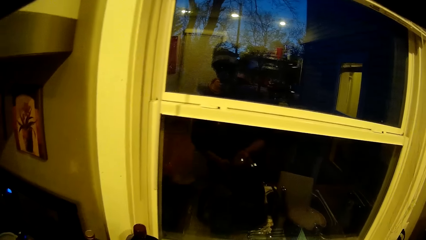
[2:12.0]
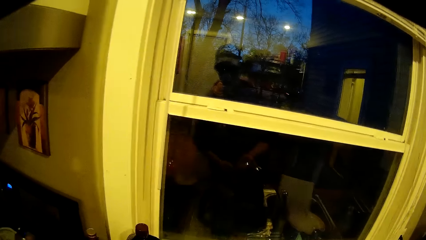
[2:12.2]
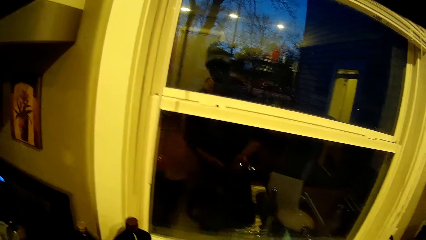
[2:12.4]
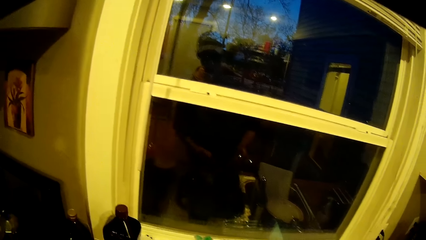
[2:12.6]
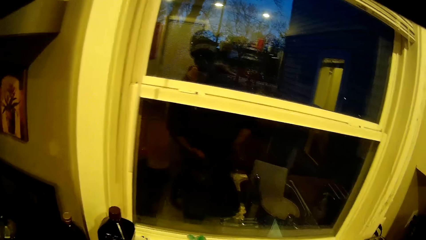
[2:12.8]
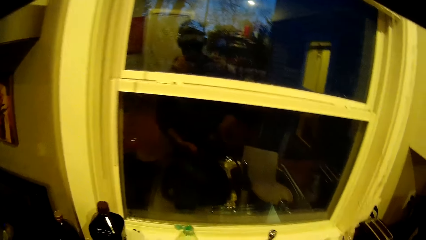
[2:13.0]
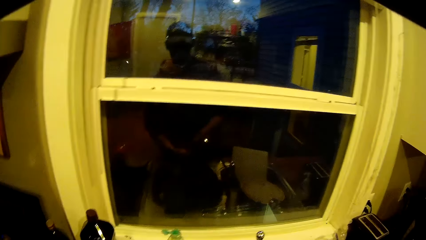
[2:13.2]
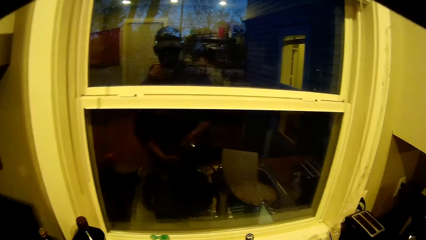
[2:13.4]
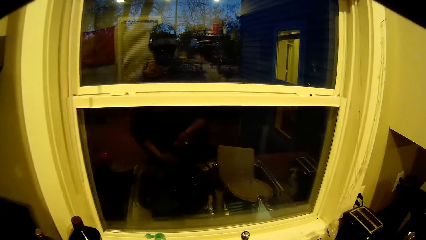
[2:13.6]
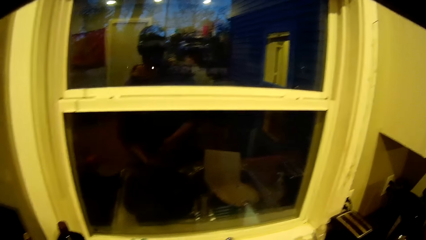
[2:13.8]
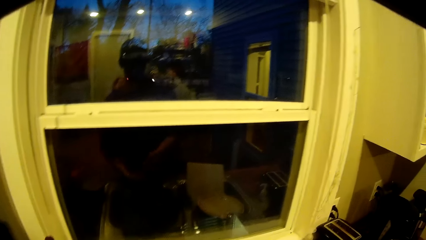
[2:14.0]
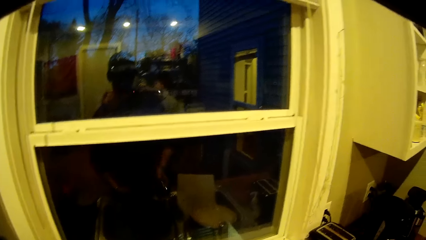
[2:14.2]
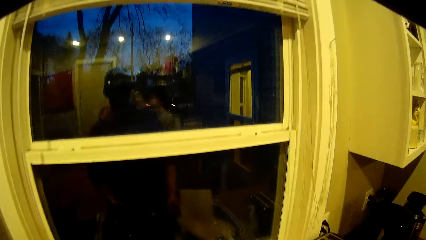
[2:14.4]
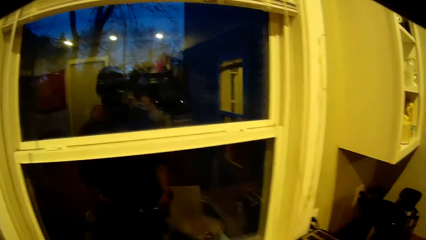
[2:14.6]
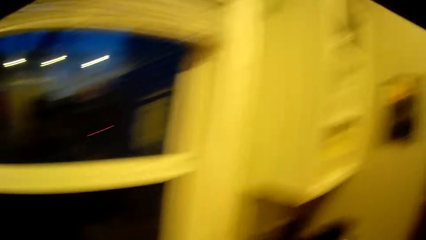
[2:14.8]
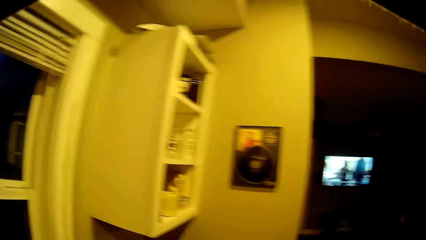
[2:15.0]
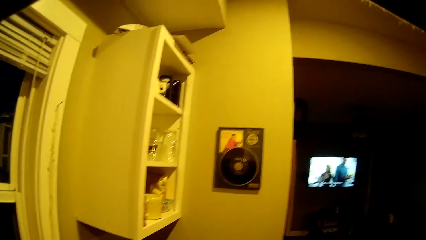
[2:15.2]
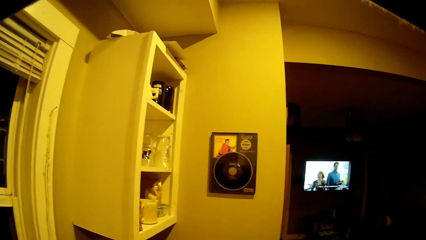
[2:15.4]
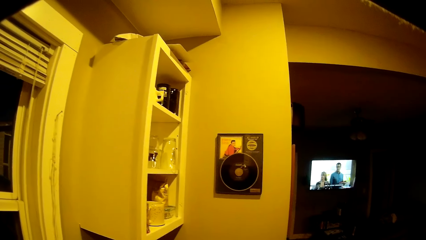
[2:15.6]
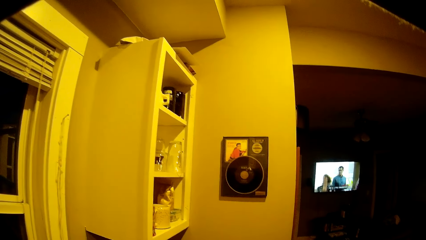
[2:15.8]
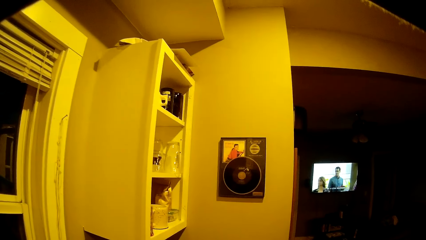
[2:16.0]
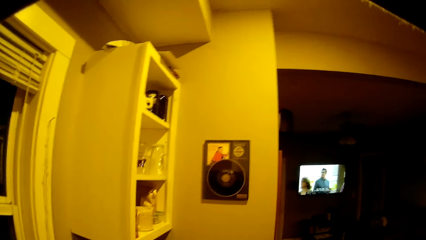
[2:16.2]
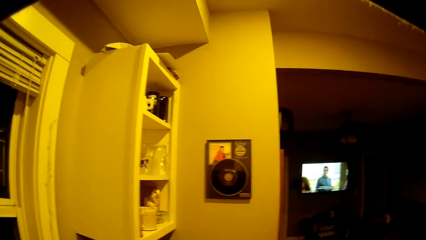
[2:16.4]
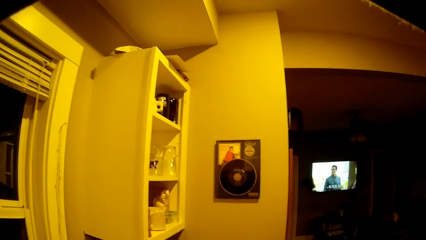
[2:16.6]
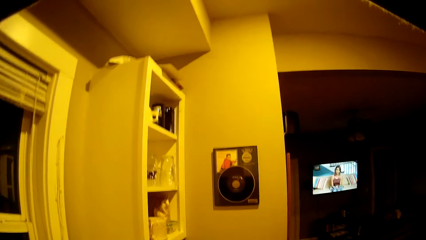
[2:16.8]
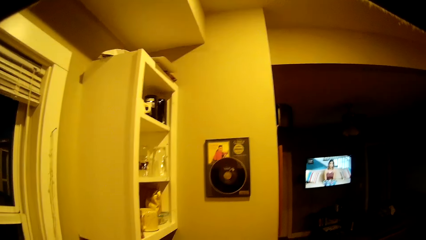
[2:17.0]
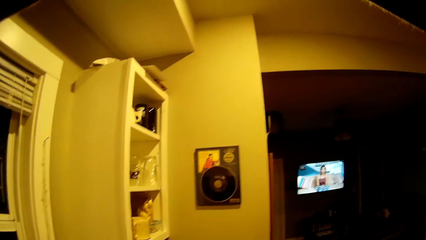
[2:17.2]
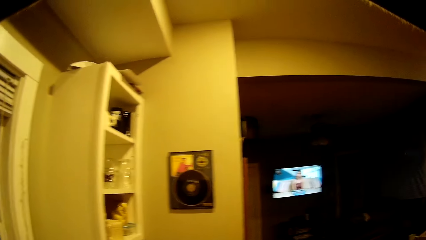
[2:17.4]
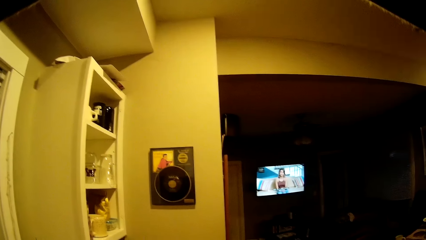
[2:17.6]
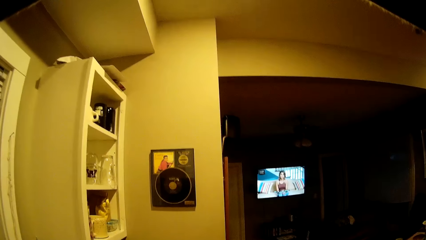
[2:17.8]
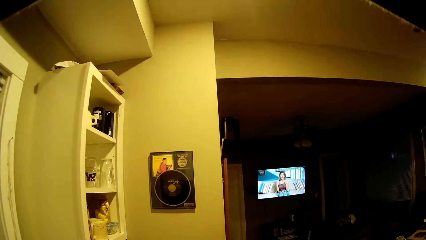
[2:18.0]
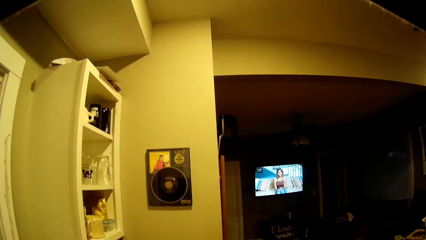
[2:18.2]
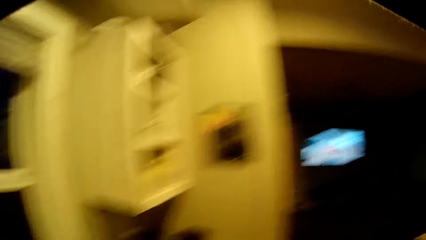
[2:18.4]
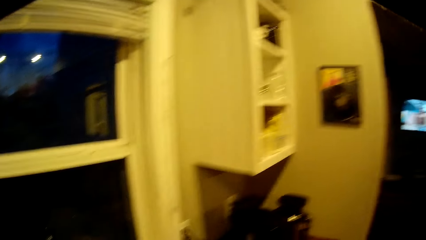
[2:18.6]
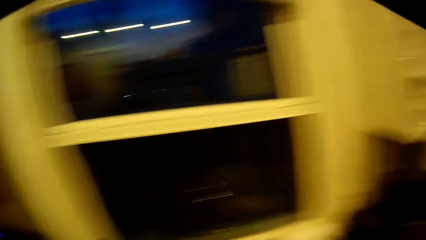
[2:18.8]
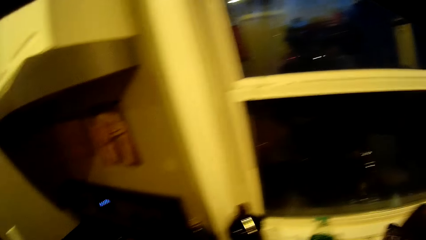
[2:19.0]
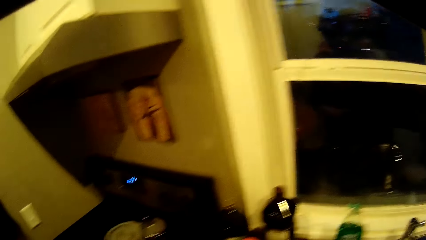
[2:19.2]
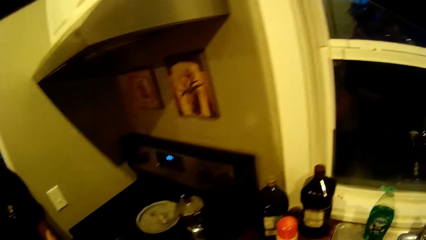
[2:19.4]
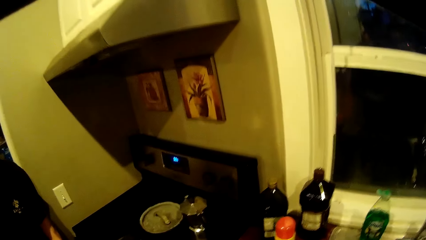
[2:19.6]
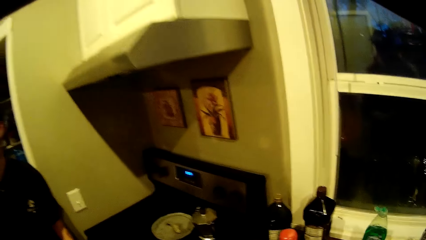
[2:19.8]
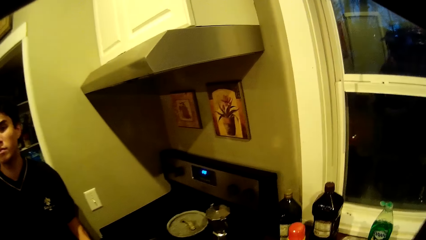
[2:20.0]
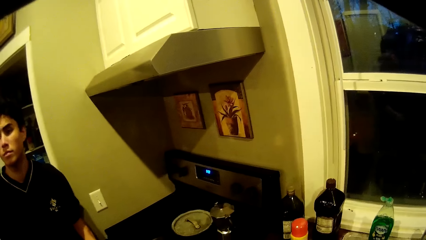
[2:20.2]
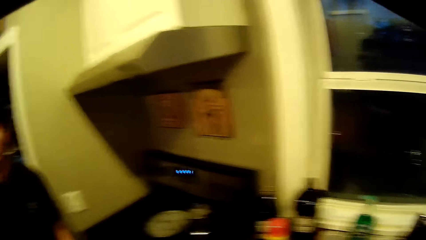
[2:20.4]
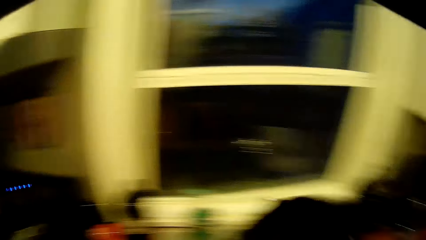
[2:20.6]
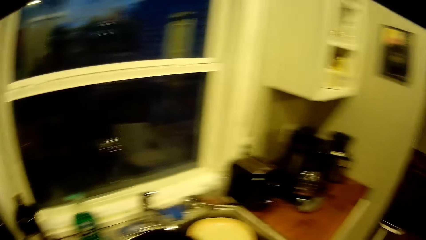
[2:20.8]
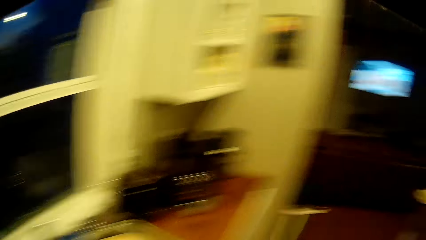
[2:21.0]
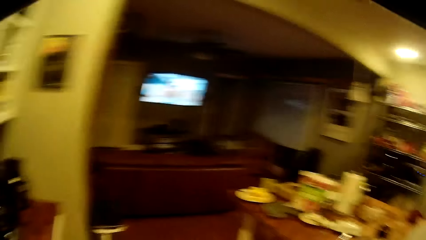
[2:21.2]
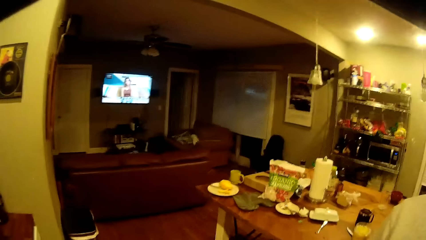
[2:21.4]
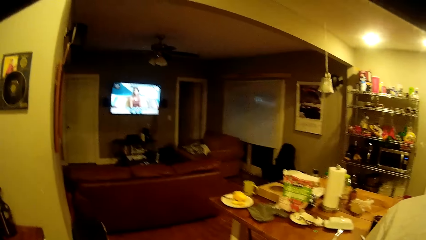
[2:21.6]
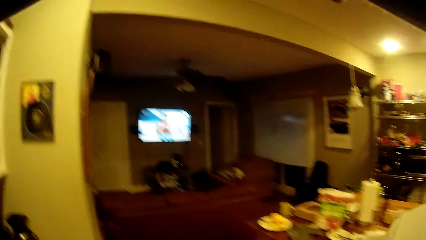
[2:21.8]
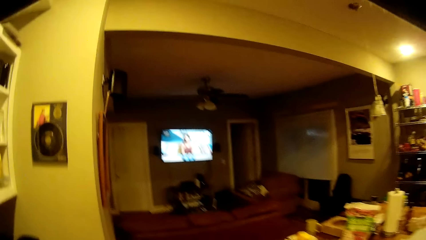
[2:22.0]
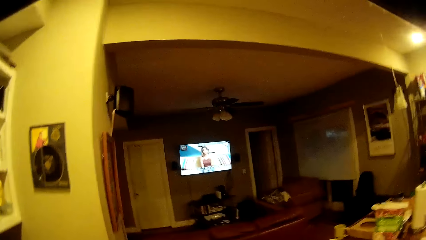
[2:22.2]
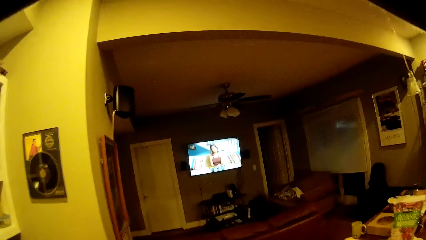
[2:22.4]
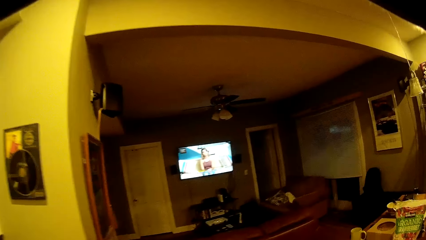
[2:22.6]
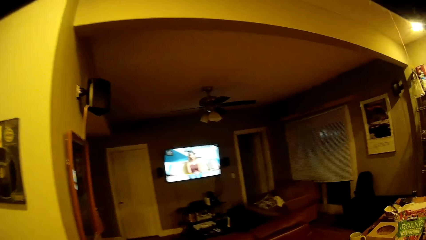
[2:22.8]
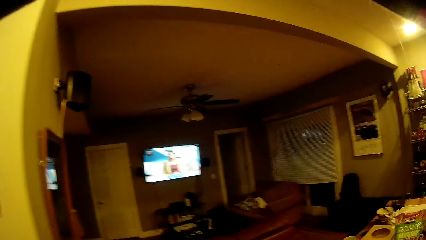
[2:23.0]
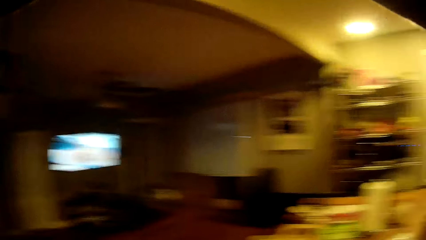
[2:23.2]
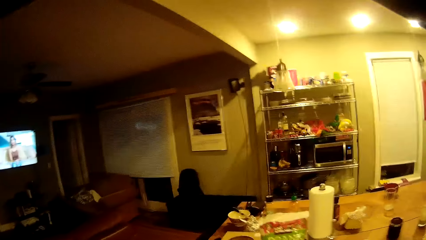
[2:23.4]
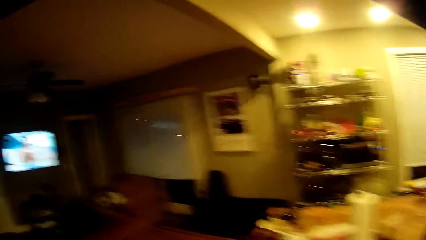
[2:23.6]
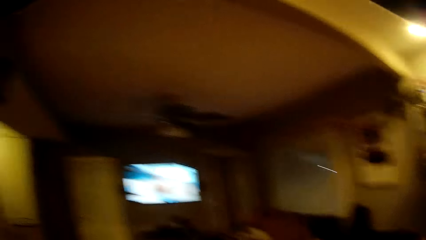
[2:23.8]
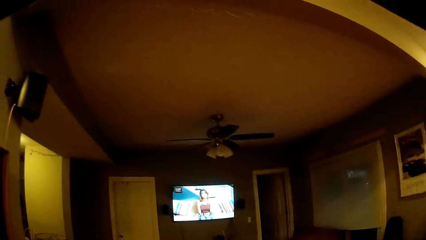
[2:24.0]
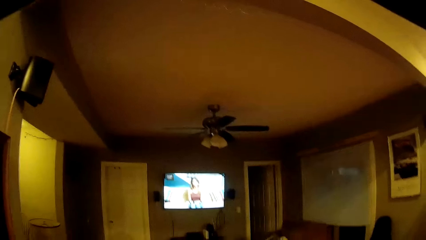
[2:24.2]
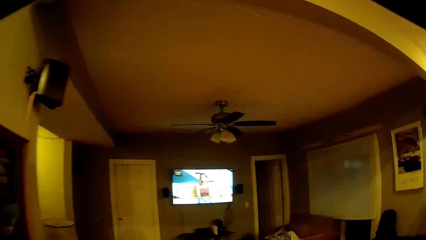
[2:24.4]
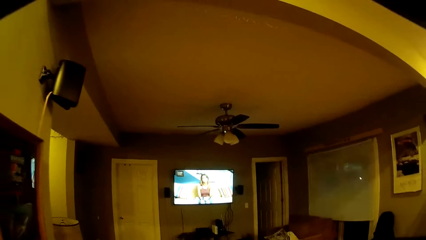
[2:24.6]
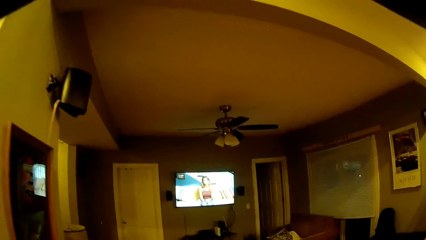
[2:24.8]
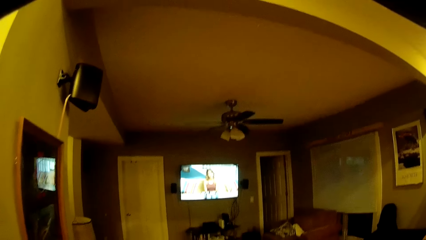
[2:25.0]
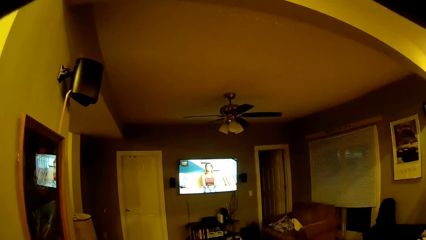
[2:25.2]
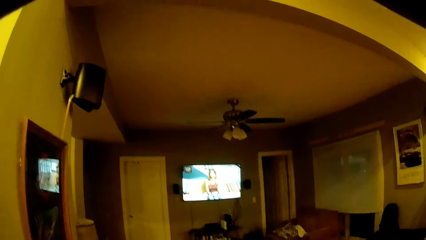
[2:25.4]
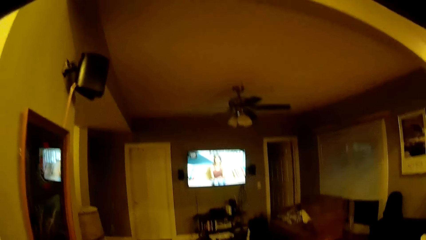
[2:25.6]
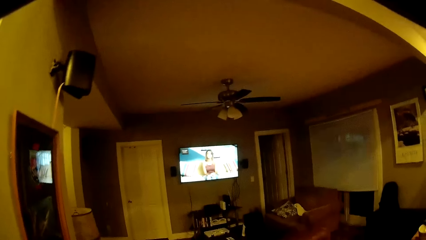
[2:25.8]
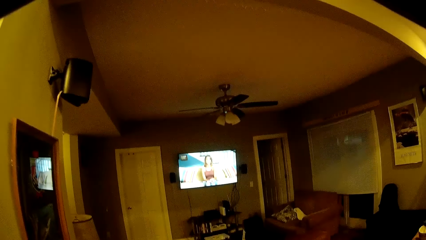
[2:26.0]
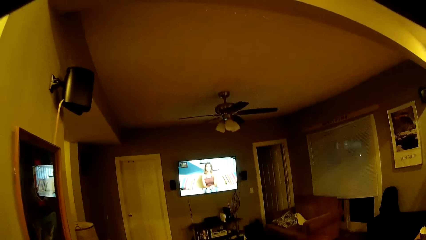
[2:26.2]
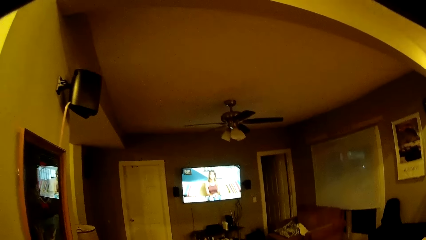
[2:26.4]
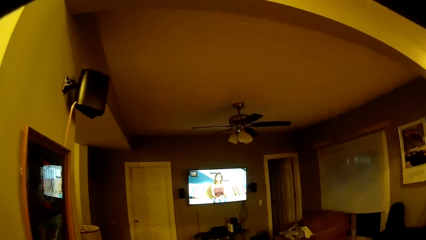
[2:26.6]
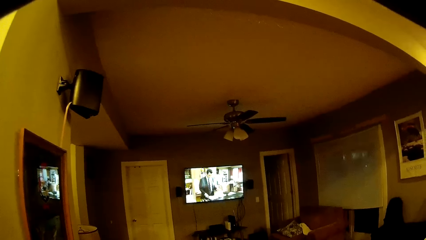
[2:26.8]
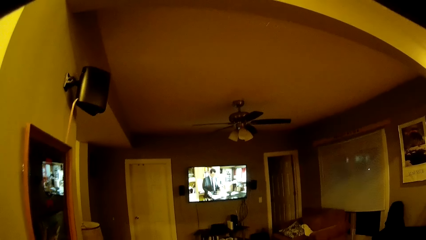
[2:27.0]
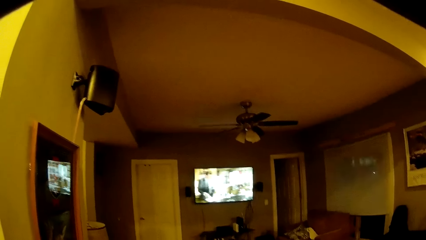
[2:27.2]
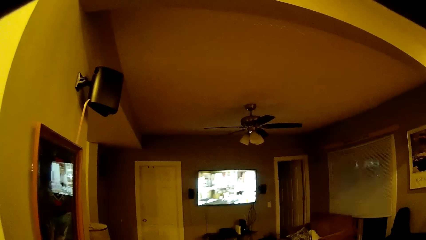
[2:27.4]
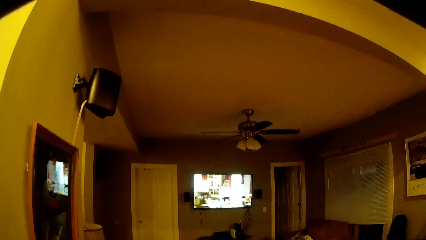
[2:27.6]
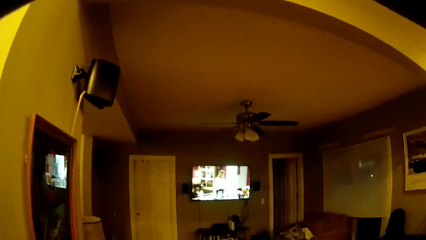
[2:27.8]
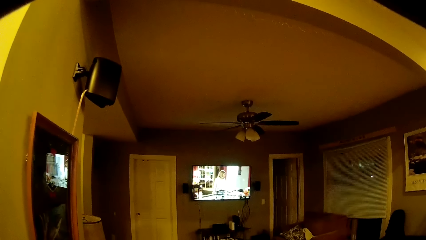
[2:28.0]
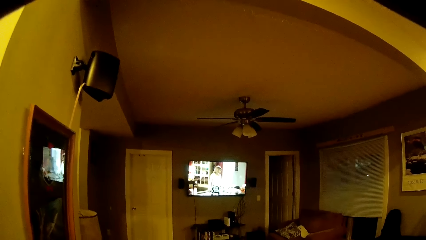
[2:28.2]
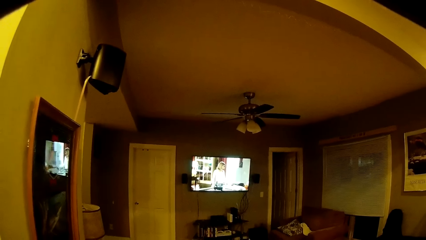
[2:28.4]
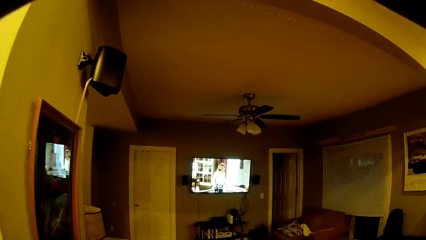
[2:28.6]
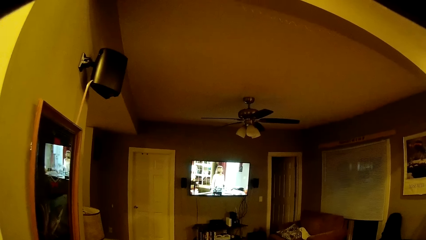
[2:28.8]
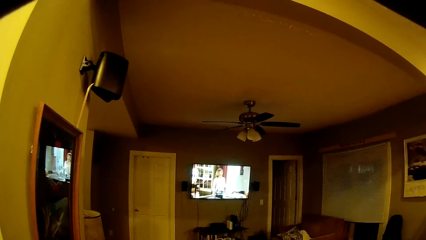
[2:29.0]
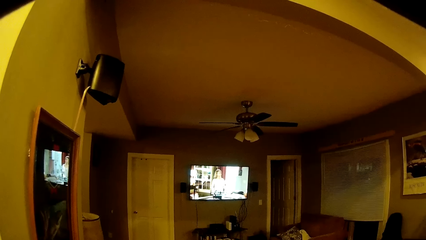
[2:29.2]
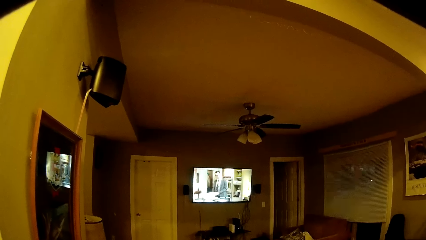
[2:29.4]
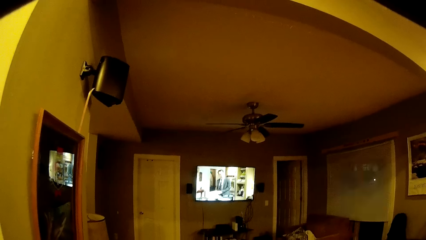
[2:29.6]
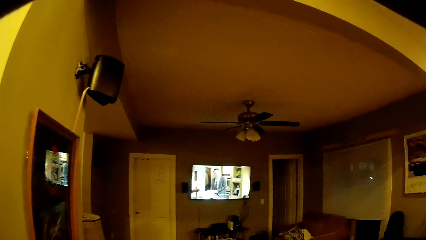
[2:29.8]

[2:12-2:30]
The camera wearer looks around. They turn off the tap. They turn around. They move towards the dining table. They look around.
